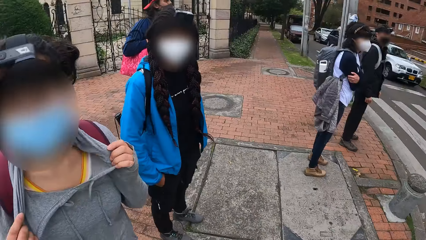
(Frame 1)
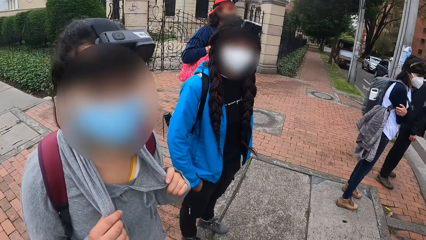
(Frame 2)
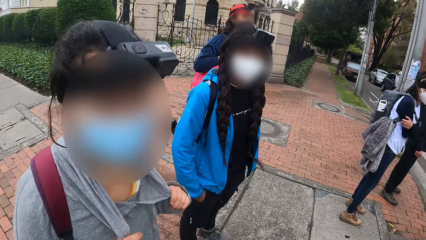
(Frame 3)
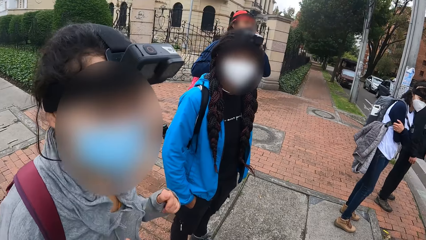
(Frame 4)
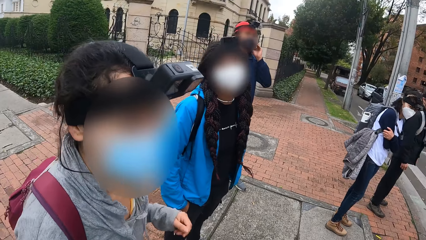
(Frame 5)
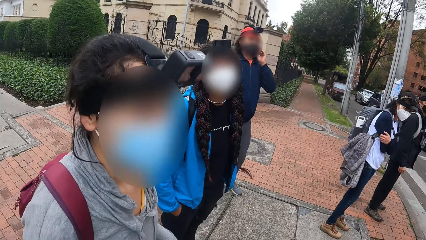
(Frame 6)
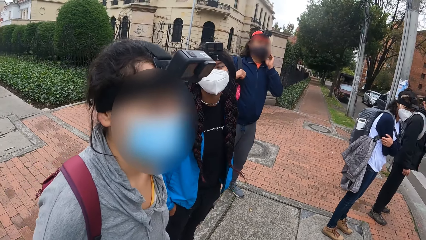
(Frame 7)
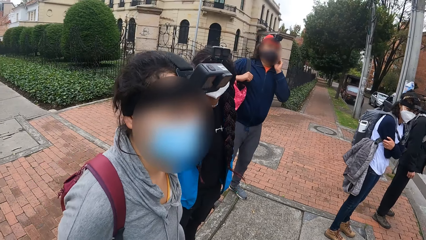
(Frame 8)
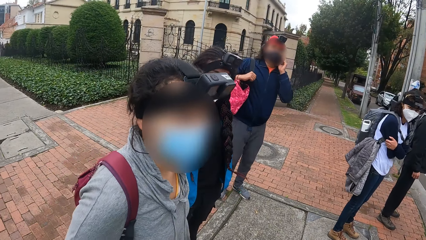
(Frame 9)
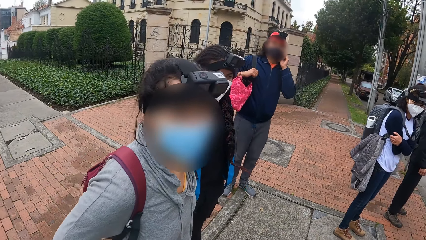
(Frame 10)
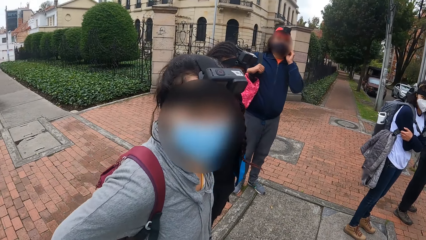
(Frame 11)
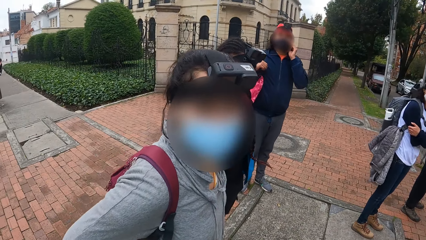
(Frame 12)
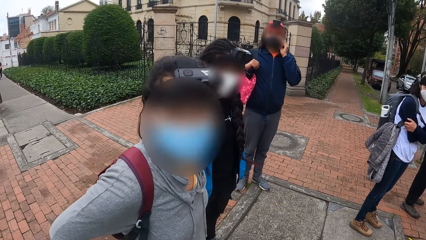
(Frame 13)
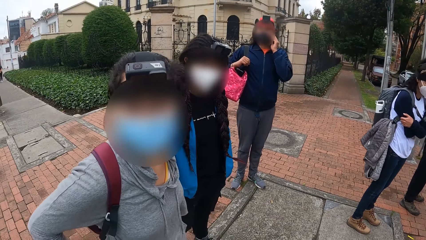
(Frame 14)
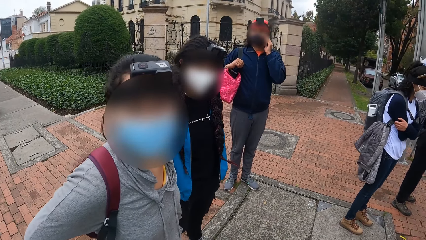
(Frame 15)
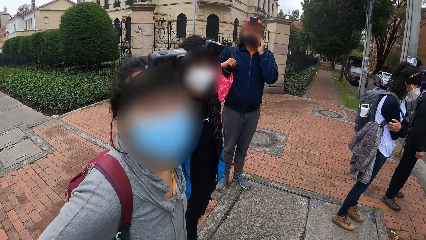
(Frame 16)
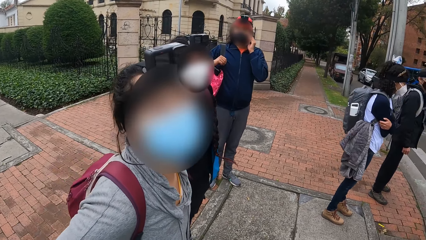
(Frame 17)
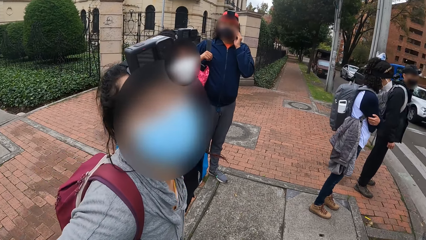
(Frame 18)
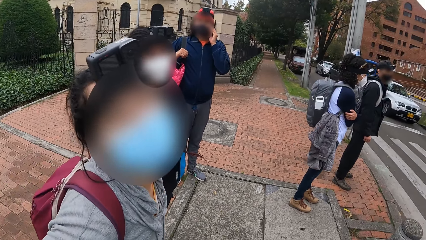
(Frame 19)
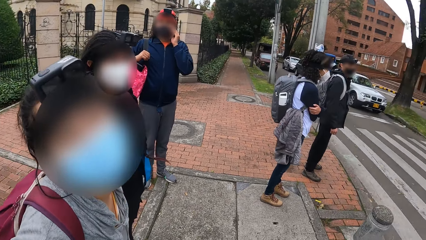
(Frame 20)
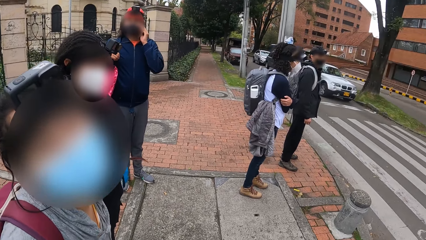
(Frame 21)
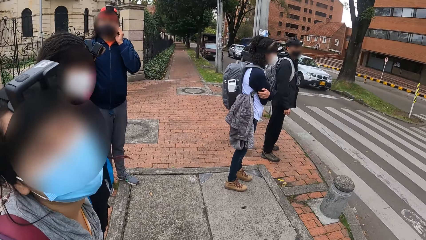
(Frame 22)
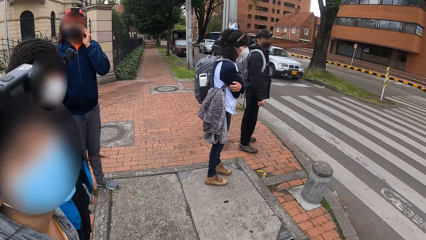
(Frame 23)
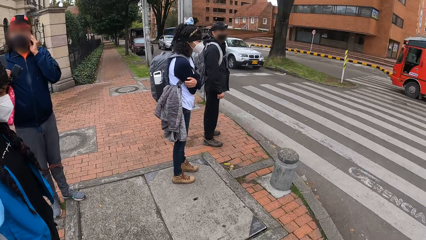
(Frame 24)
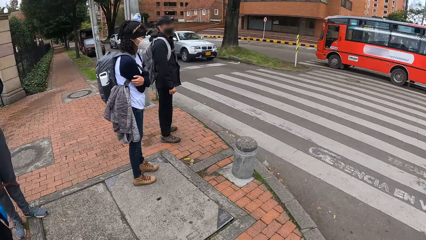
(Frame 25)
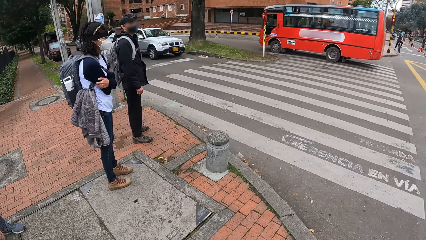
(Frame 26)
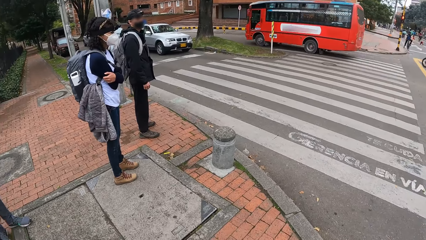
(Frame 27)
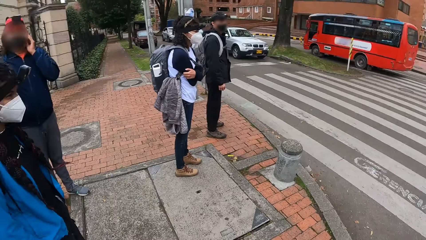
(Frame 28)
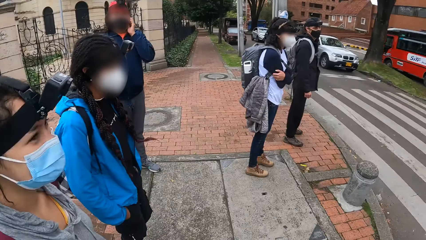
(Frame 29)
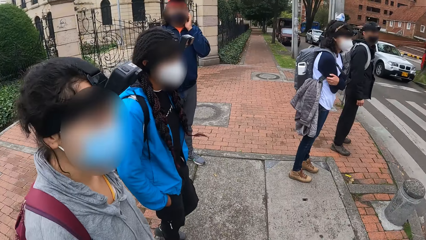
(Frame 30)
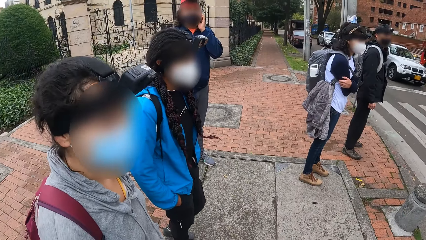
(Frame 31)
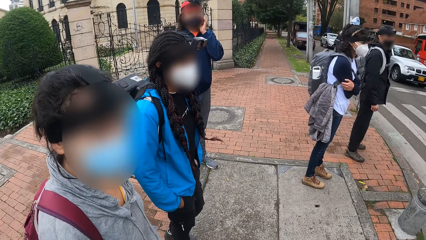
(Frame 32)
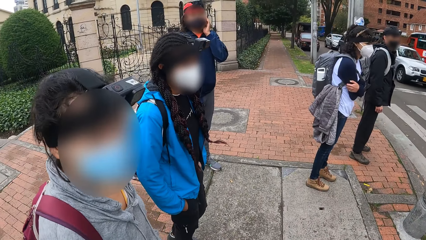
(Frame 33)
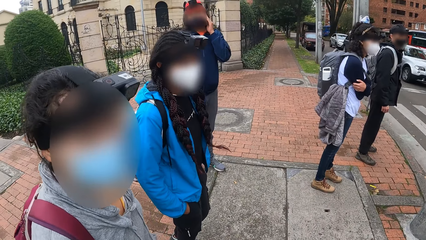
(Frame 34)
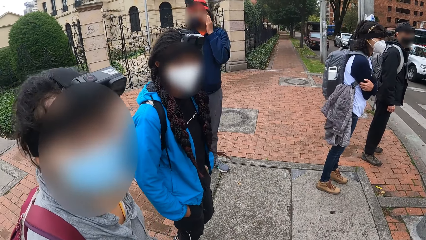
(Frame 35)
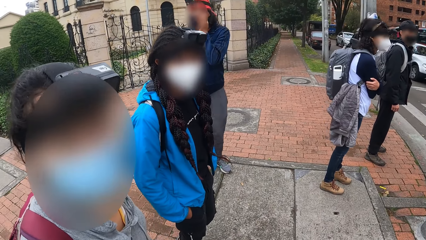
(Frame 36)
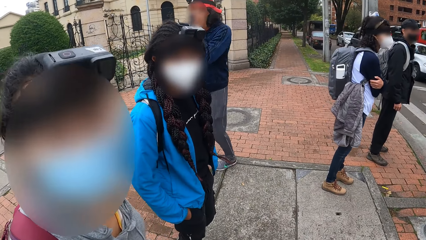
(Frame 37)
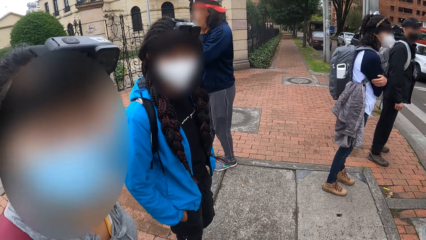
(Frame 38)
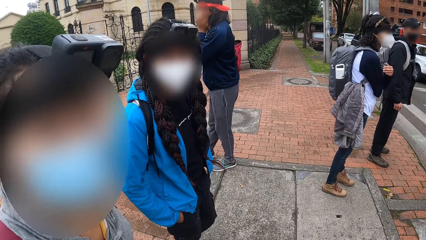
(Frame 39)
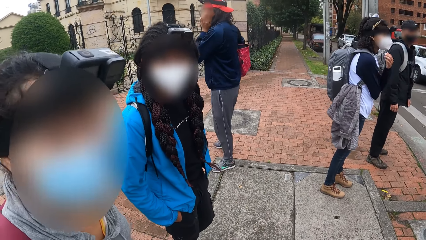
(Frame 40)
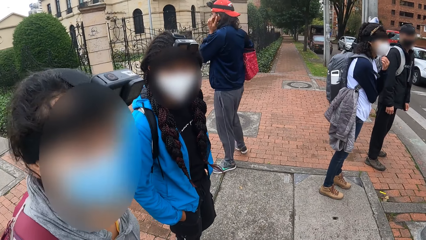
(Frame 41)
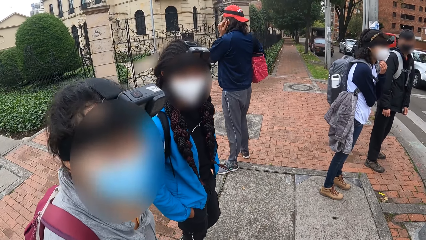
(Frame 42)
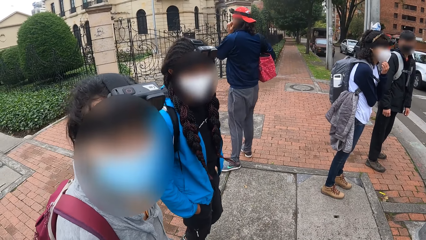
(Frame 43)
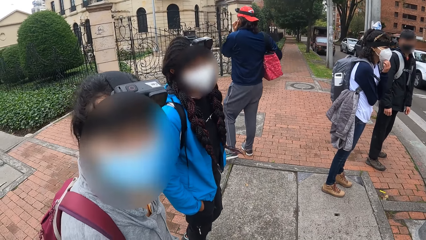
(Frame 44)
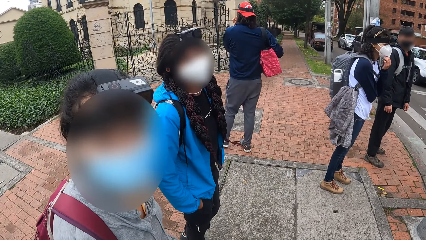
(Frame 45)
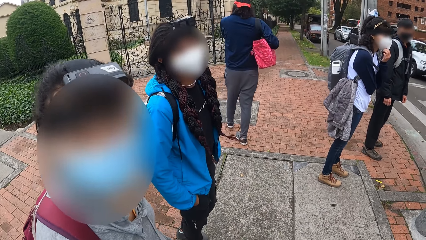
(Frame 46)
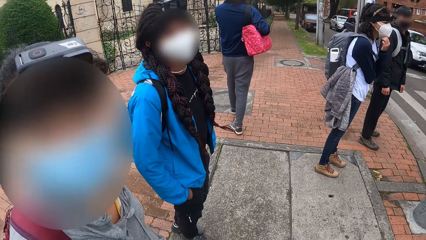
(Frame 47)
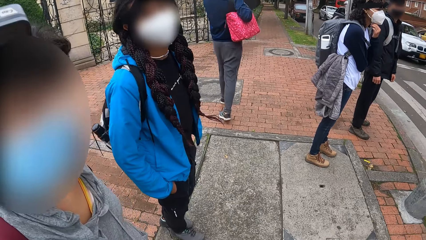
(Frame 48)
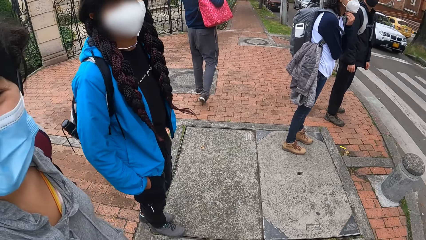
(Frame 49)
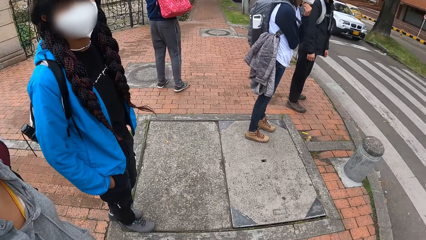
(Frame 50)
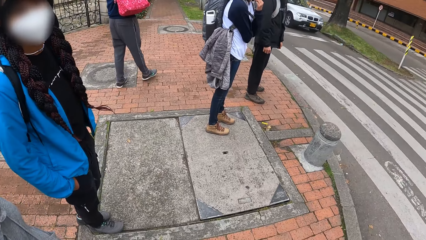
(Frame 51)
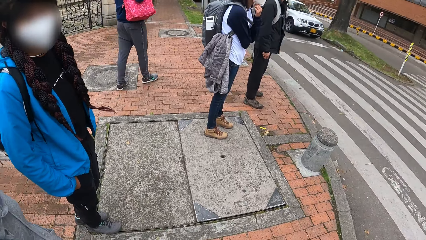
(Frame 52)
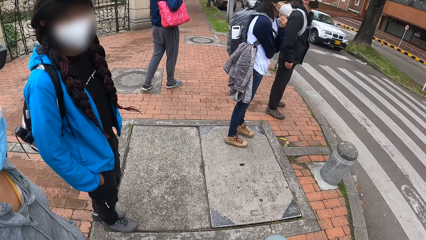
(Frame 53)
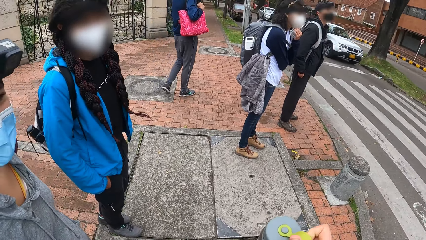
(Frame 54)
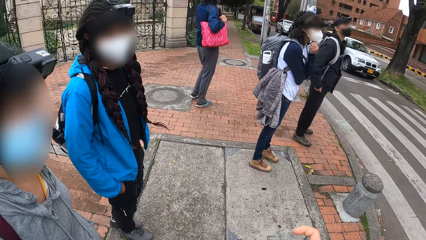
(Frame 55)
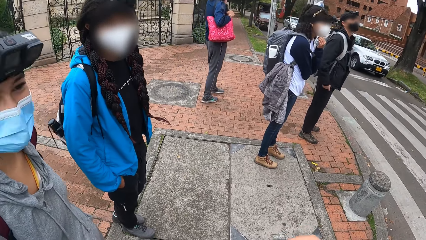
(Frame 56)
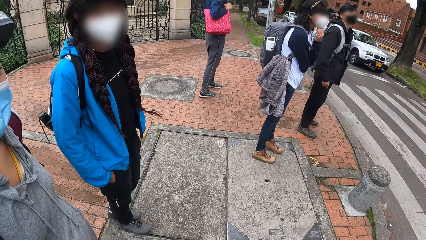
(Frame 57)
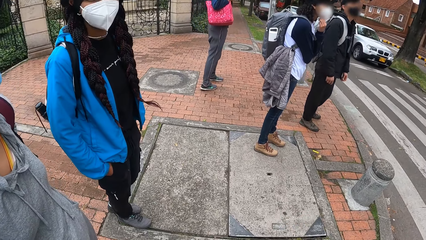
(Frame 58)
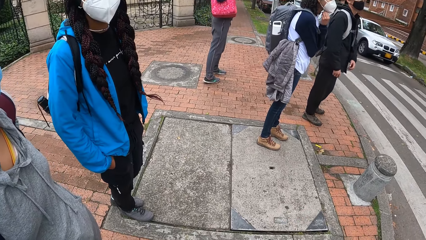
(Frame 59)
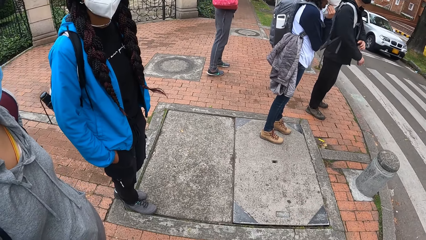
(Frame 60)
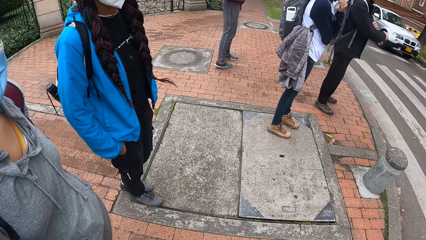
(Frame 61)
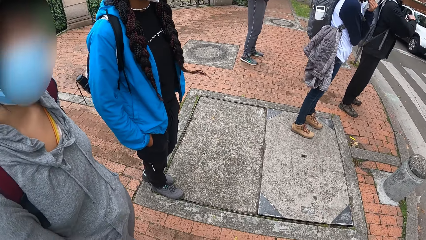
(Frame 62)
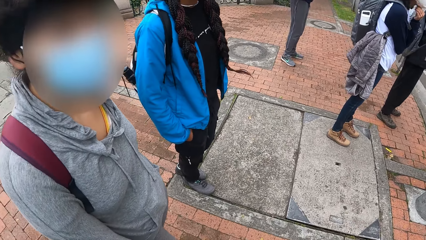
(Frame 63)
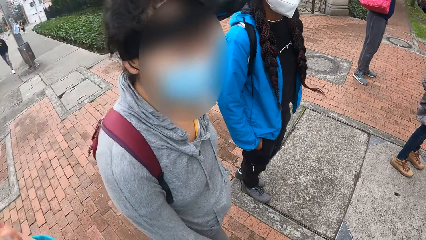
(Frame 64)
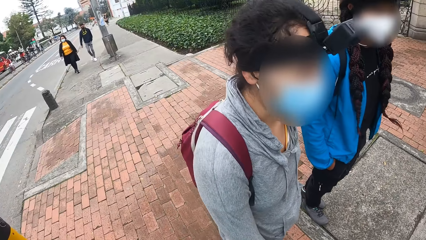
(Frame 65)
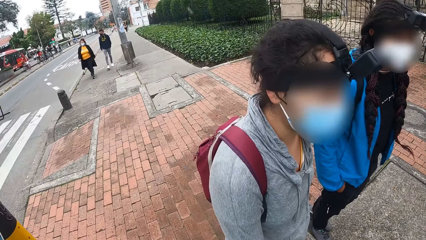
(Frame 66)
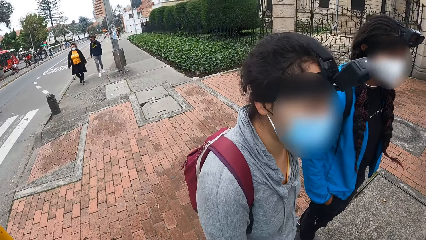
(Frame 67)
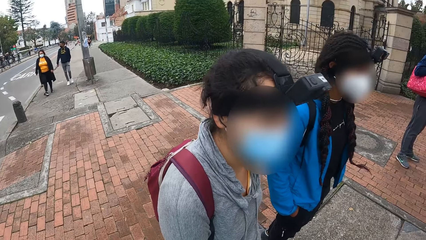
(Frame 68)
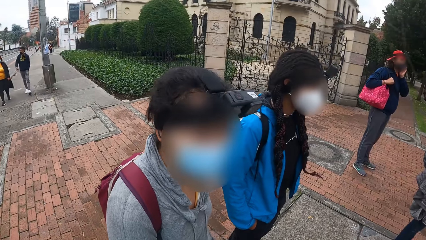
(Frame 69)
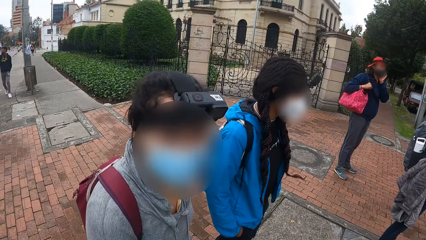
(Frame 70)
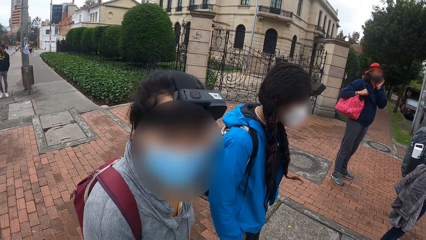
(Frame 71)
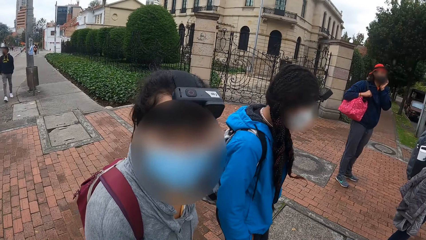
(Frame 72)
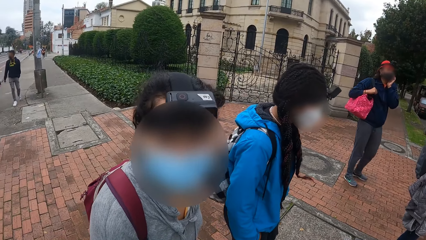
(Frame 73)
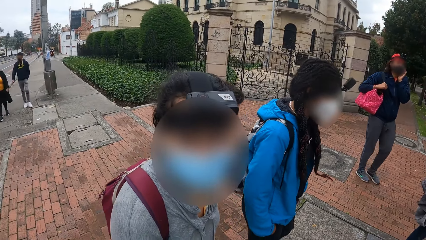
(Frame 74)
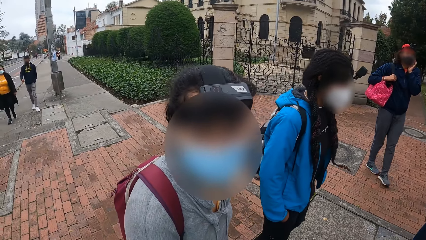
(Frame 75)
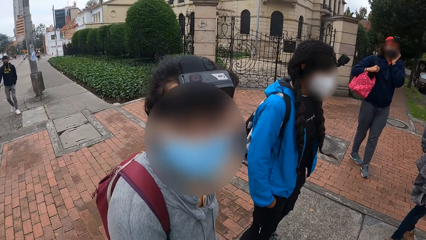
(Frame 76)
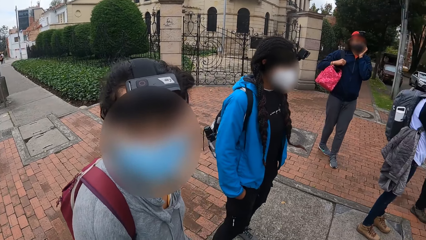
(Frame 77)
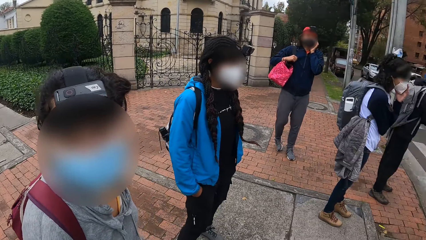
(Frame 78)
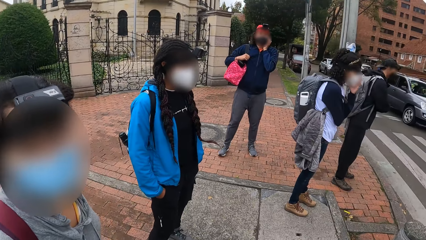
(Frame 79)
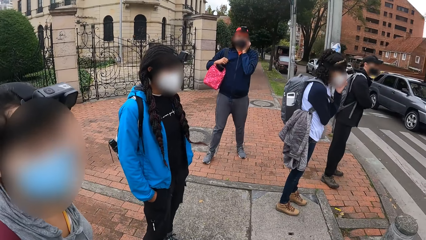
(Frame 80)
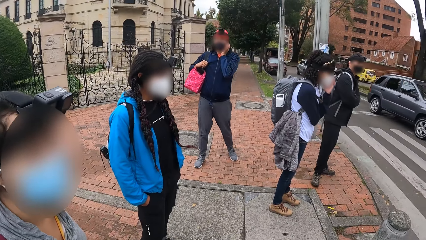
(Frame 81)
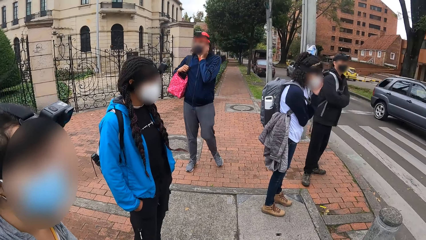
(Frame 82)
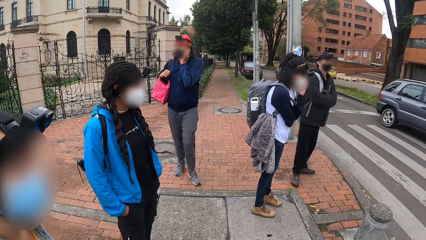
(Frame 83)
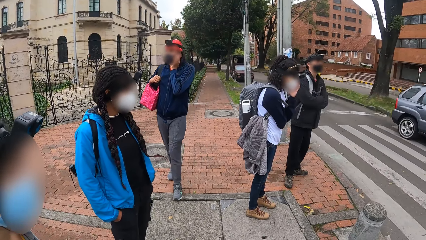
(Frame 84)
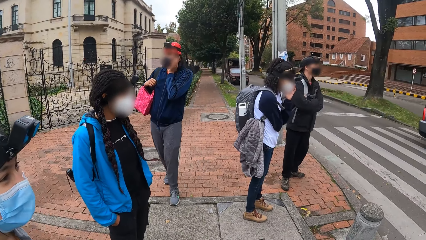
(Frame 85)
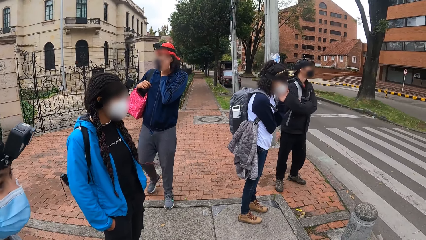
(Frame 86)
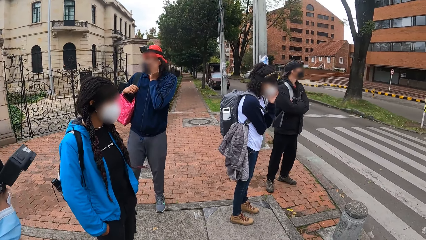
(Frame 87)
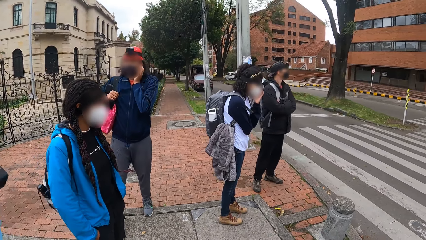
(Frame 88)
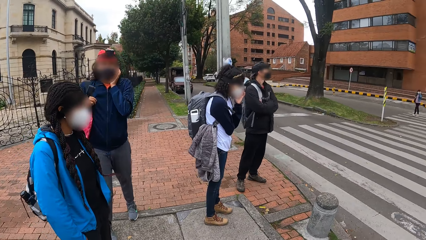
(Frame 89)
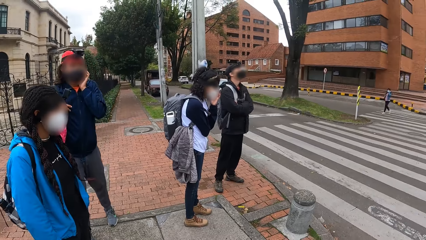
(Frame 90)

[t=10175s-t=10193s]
A woman pulls her hoodie with her hands. Someone stands beside the camera wearer. The camera wearer turns around. Two people look at the camera wearer. Another person turns around. Another woman adjusts the nose mask on her face with her left hand. The camera wearer stands beside the two people. Two other people walk together. The person who turned around holds the cheek.
